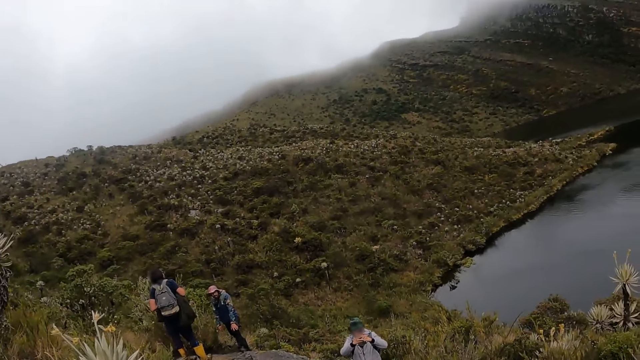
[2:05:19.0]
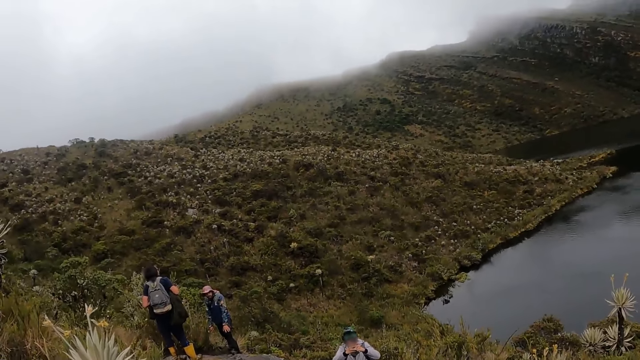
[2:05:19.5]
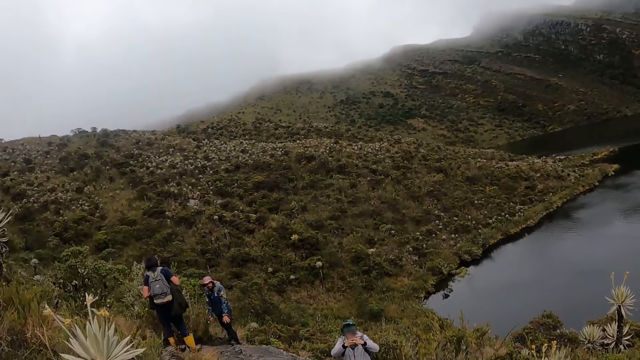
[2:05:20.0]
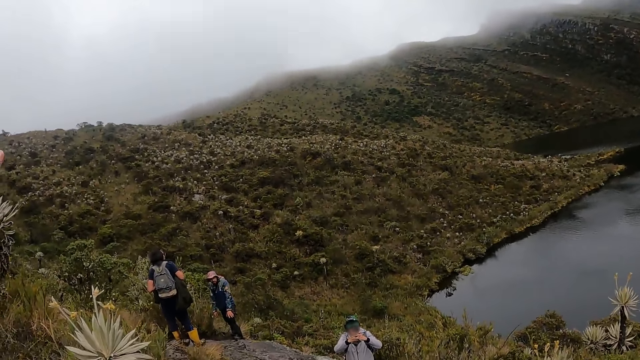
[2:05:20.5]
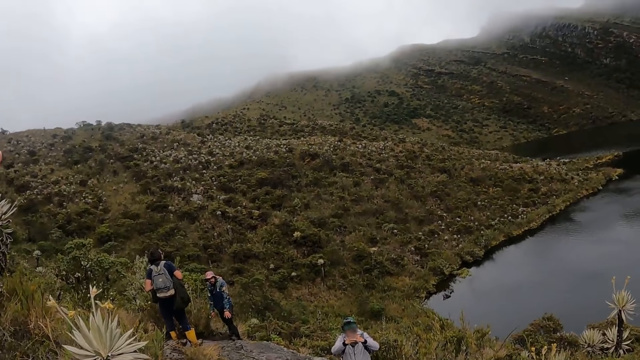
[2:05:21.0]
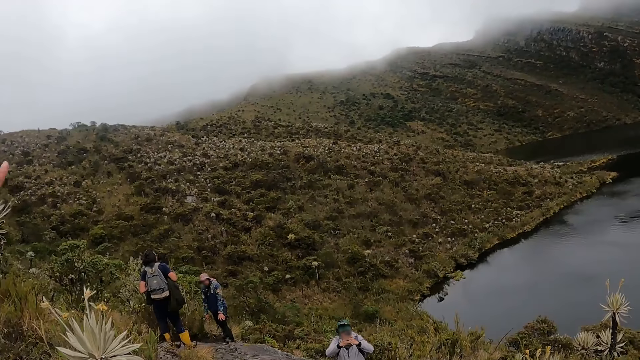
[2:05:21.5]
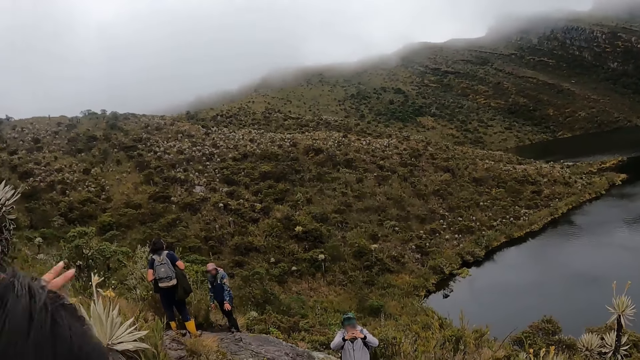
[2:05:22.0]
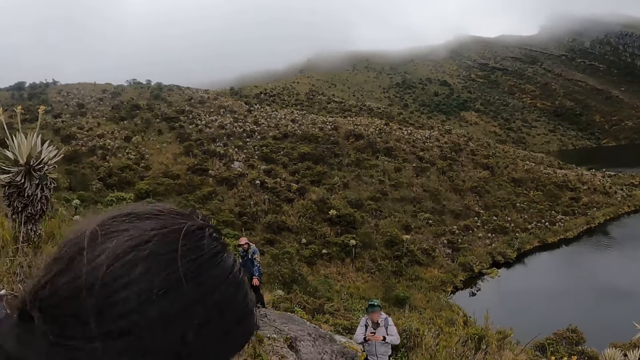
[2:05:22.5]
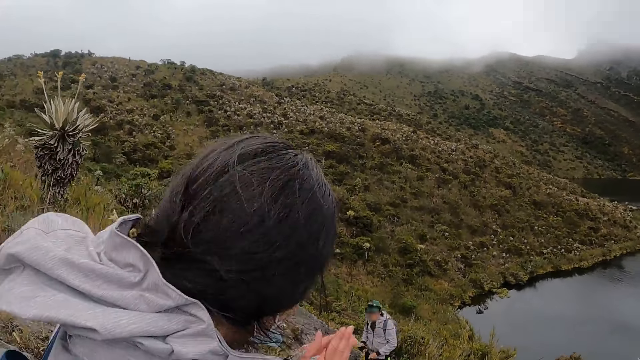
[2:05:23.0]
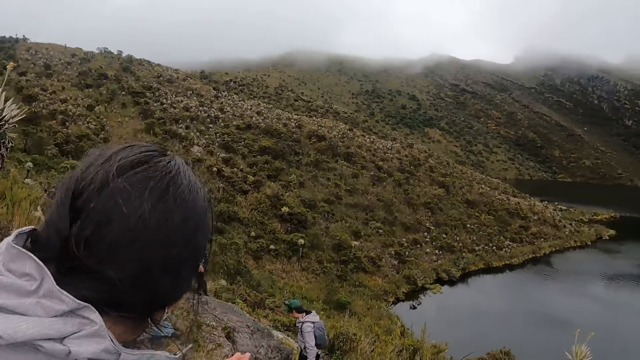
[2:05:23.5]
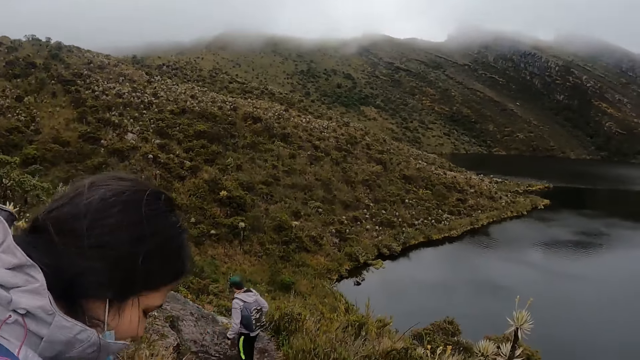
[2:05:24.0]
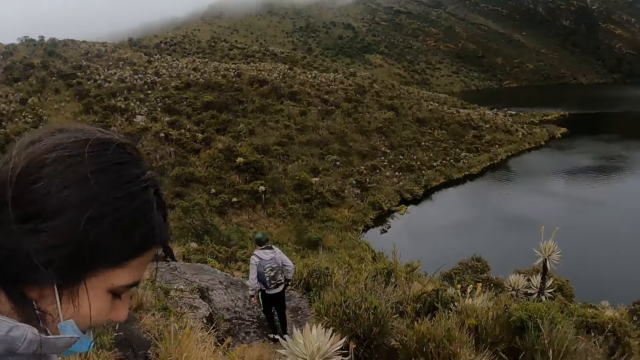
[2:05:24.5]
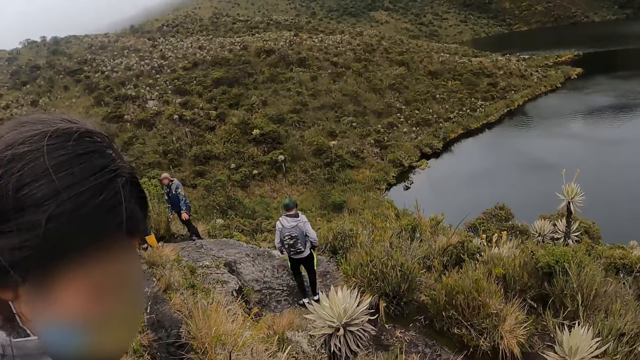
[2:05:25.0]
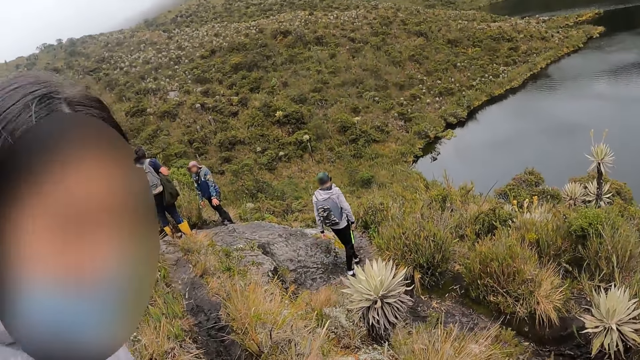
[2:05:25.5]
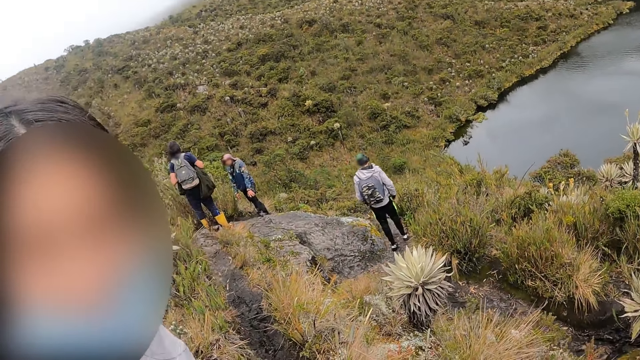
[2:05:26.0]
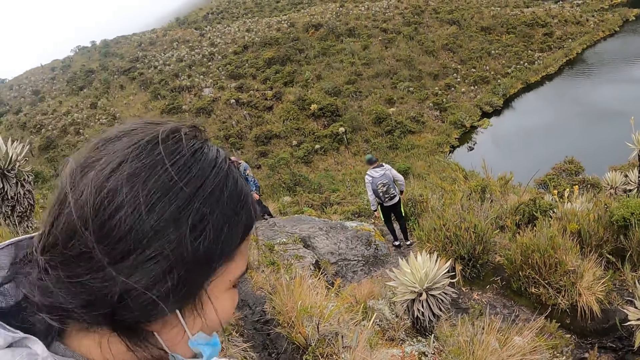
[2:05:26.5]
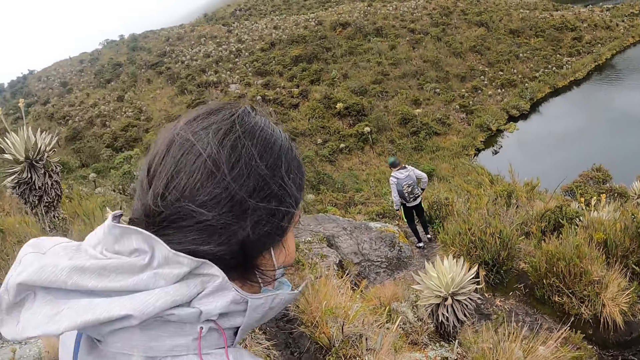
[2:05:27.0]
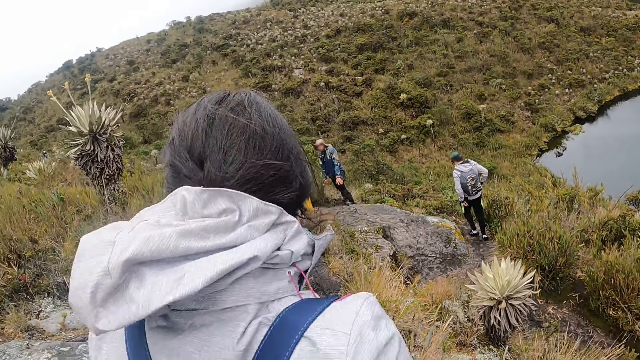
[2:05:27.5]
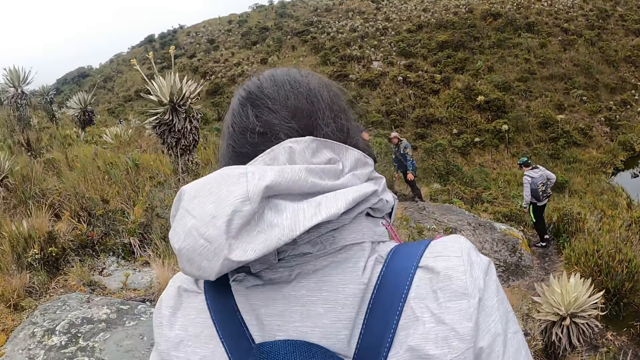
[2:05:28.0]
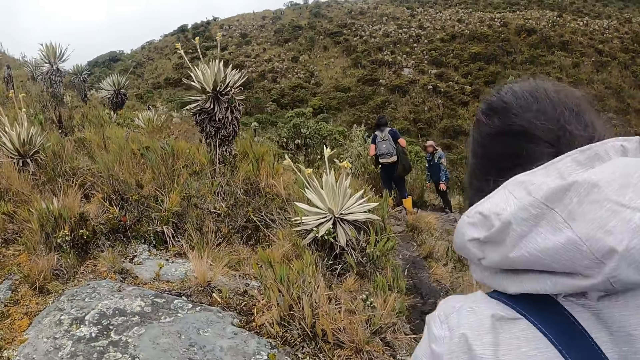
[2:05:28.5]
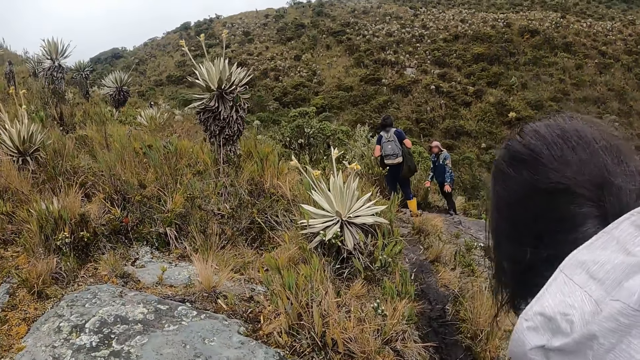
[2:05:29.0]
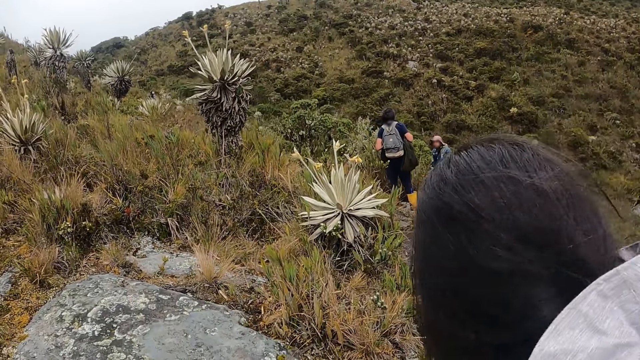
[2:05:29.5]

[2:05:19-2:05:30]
The camera wearer stares around the garden. The woman claps both hands. The woman interacts with the camera wearer on the hill. The camera wearer looks at the woman.

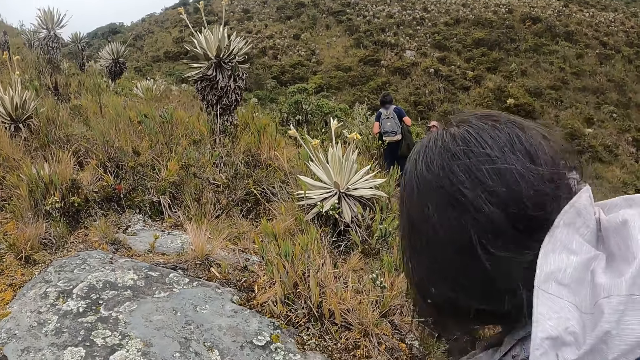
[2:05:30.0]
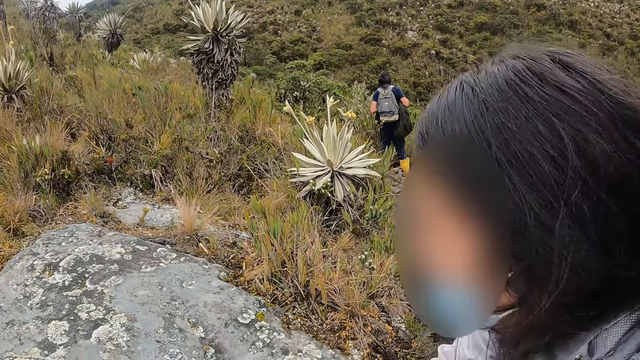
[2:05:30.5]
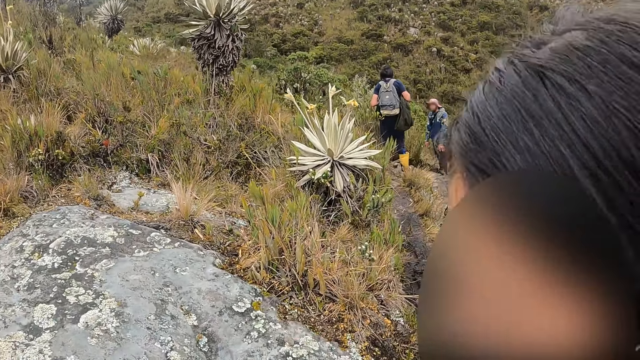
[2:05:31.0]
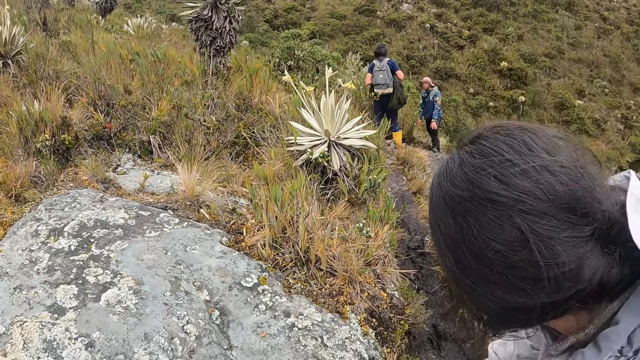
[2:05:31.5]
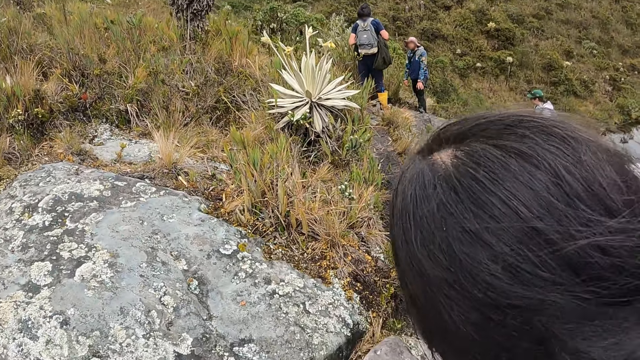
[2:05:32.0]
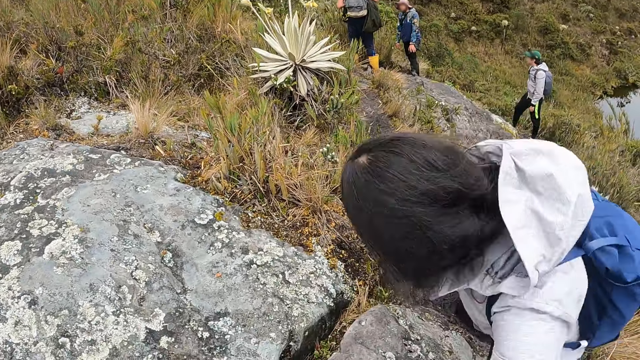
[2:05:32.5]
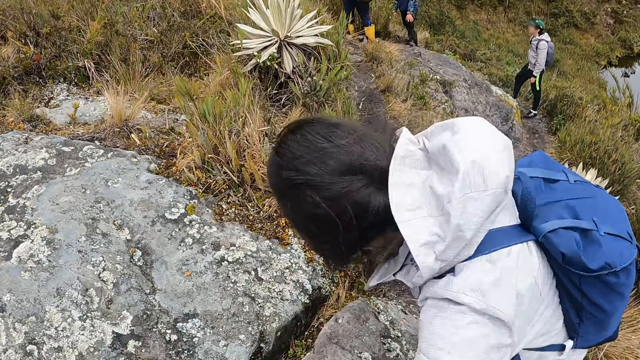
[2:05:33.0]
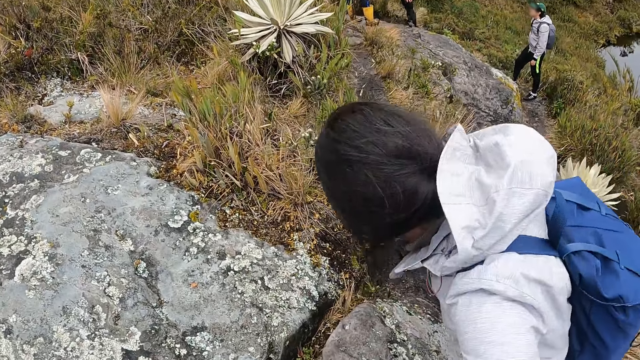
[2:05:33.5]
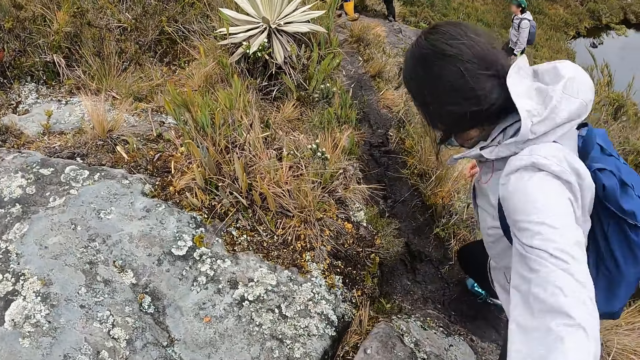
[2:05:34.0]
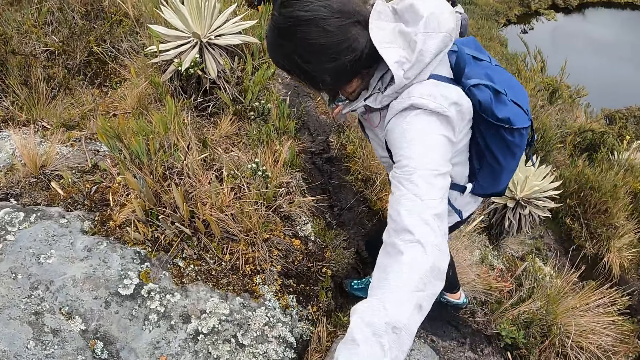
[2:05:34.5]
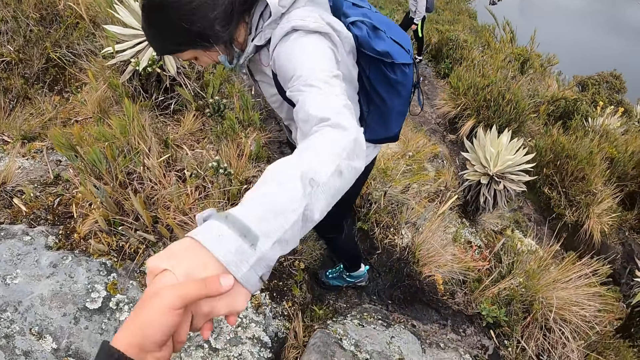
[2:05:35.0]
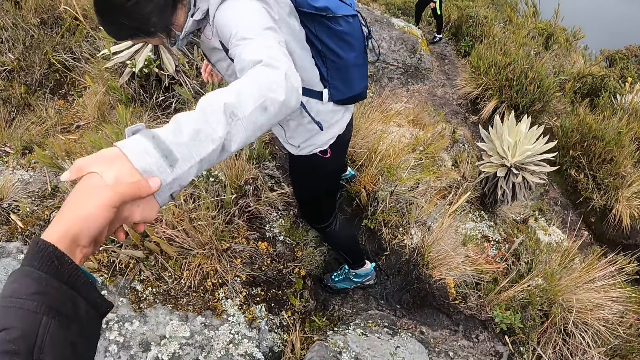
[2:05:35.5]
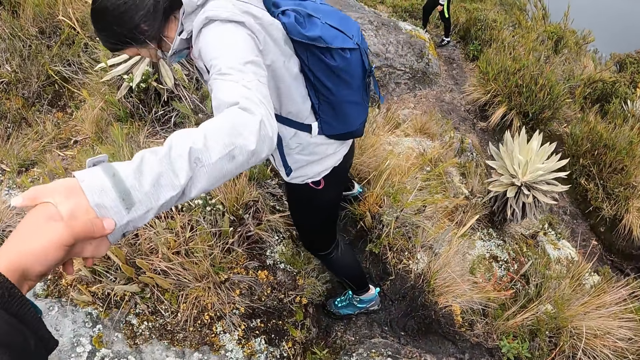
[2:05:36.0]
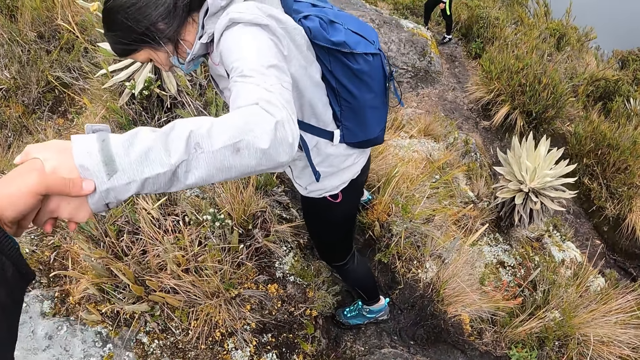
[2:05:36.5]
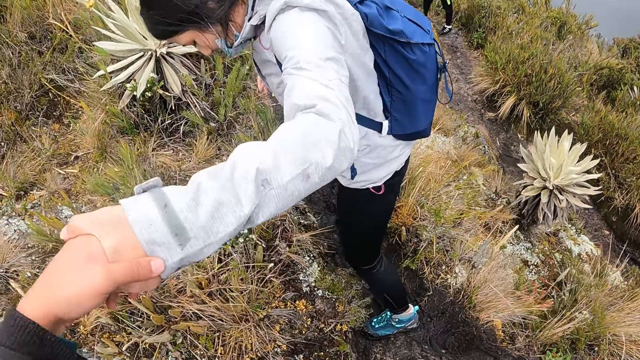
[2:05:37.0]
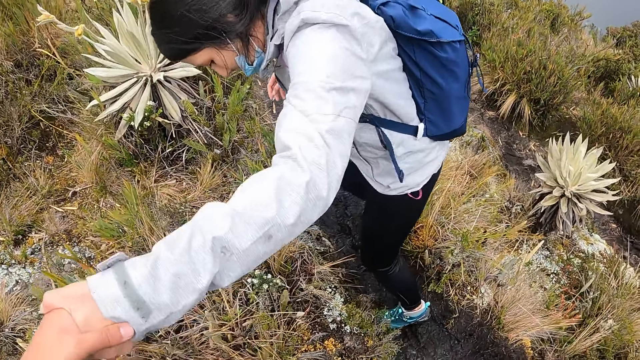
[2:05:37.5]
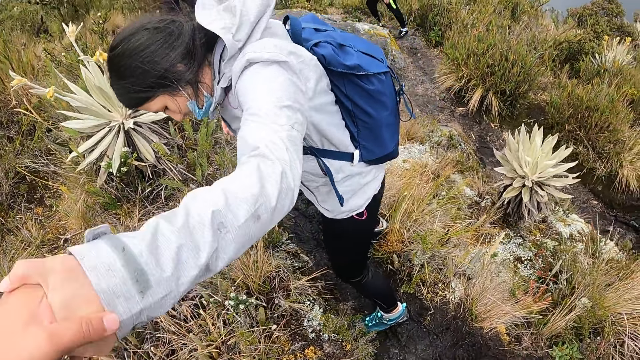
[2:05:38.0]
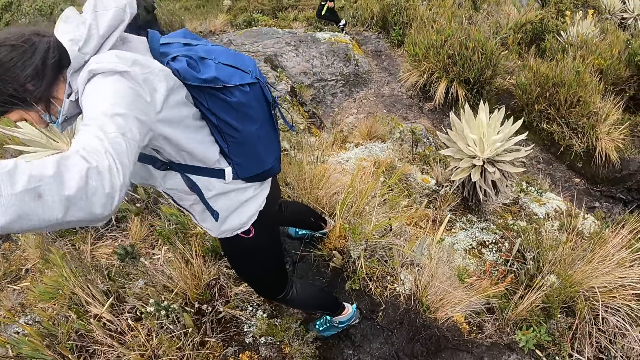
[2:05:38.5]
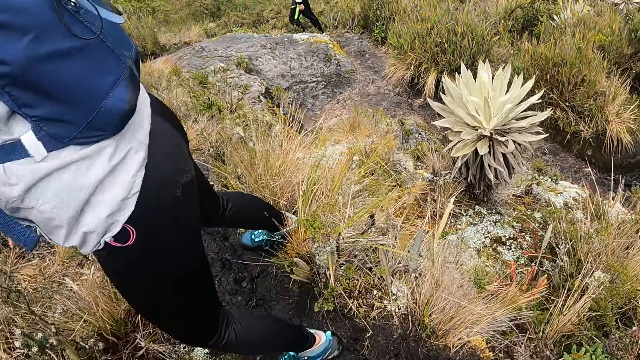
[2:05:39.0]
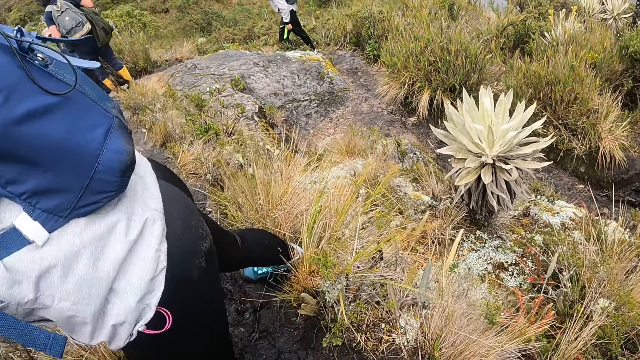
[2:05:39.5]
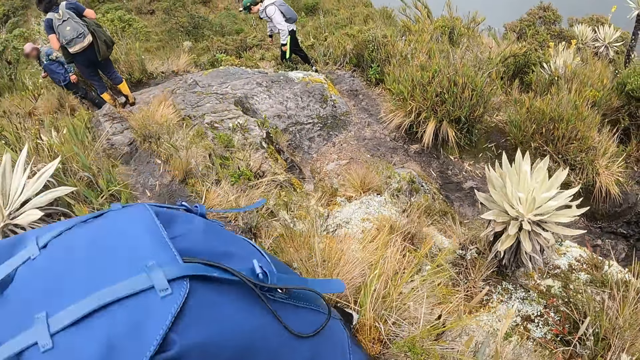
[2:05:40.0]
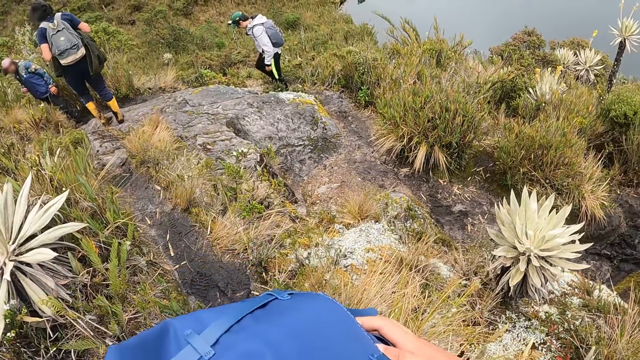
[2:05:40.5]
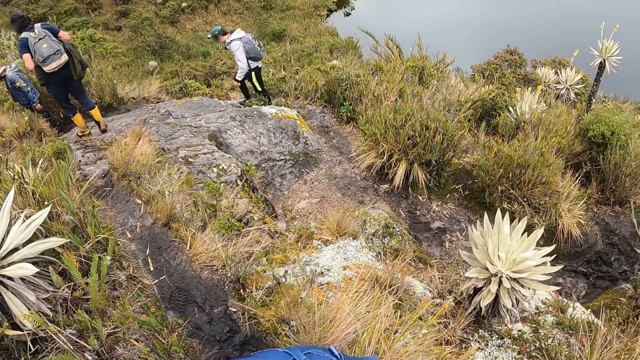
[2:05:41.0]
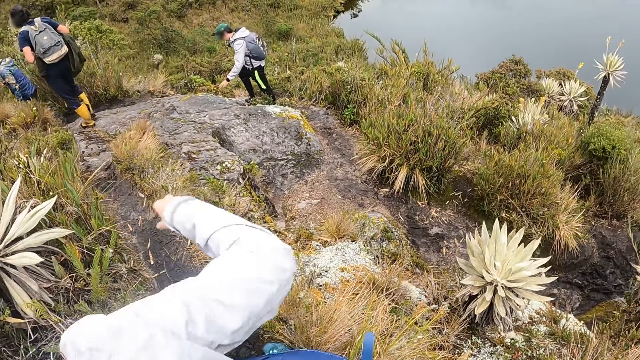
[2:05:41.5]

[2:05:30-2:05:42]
The woman climbs down the hill. The camera wearer supports the woman with her left hand. She holds the woman's left hand with her left hand. She climbs down the hill. She places her right hand on the woman's bag and holds the woman's bag with her right hand.
